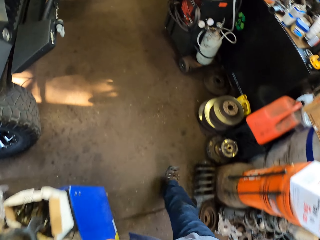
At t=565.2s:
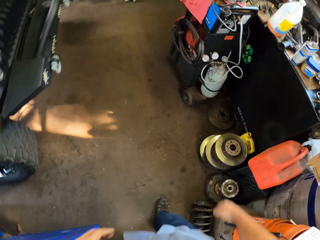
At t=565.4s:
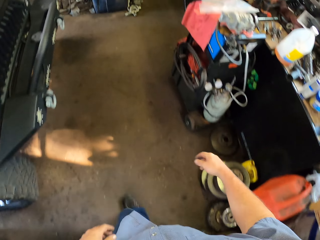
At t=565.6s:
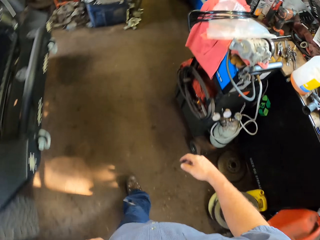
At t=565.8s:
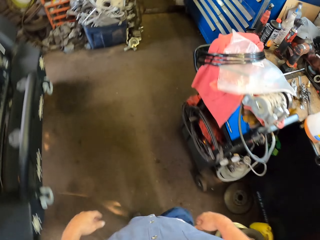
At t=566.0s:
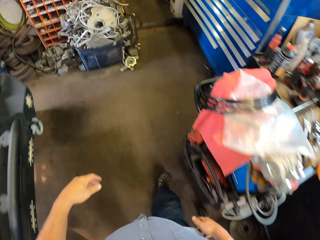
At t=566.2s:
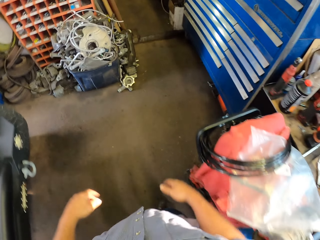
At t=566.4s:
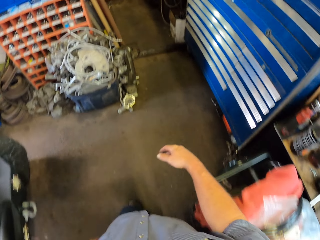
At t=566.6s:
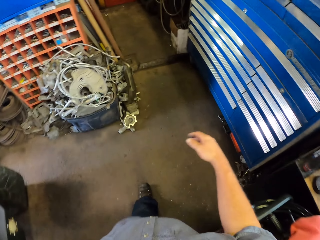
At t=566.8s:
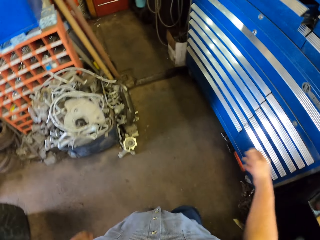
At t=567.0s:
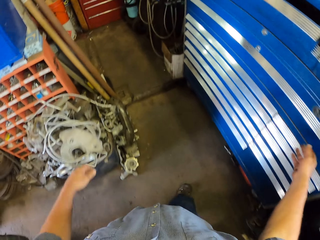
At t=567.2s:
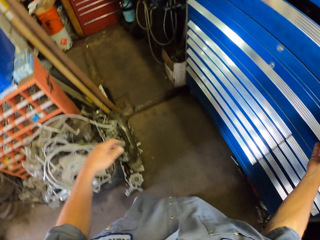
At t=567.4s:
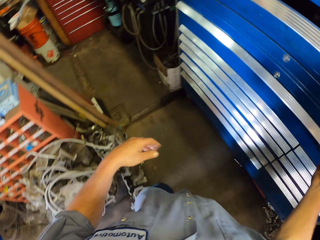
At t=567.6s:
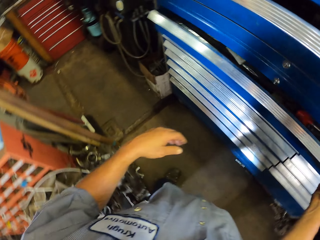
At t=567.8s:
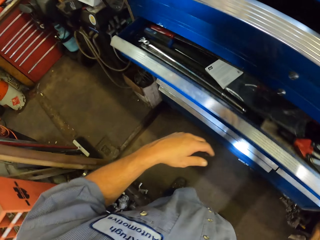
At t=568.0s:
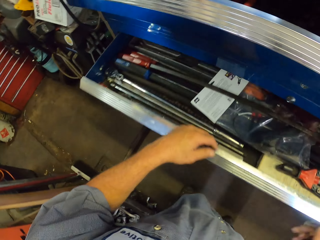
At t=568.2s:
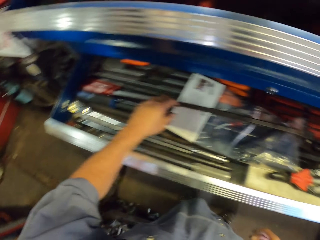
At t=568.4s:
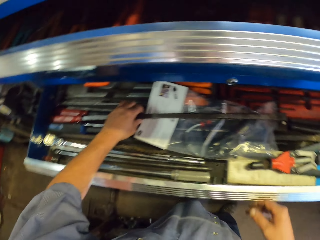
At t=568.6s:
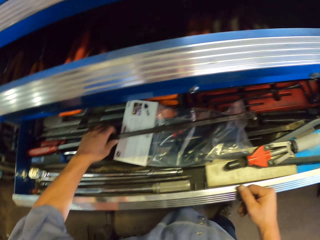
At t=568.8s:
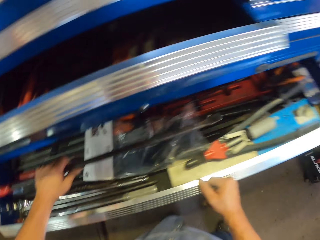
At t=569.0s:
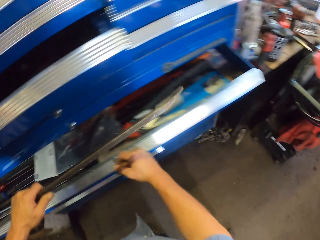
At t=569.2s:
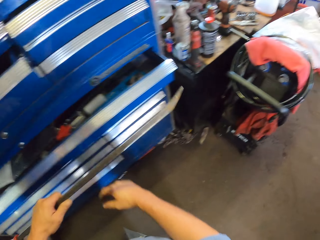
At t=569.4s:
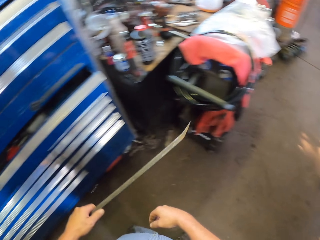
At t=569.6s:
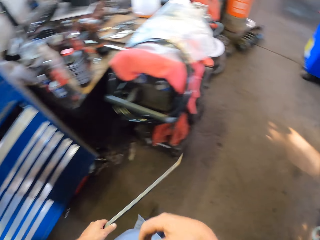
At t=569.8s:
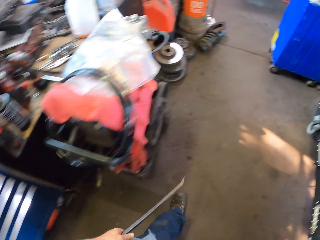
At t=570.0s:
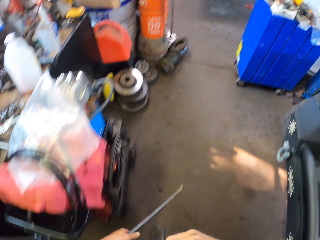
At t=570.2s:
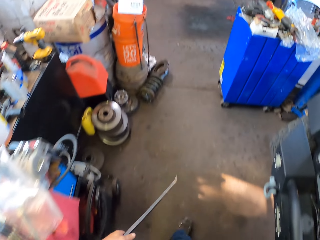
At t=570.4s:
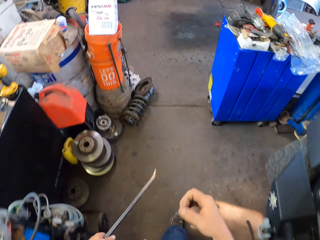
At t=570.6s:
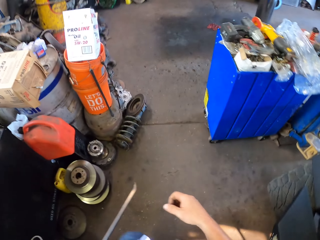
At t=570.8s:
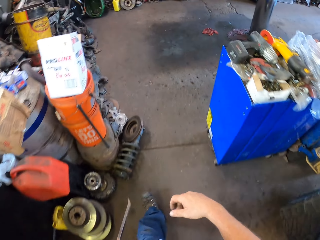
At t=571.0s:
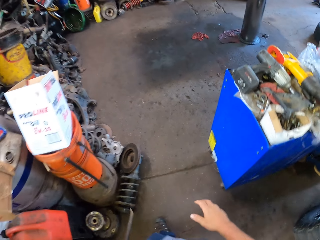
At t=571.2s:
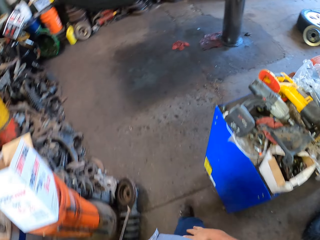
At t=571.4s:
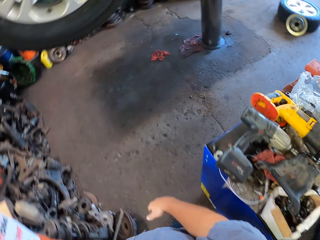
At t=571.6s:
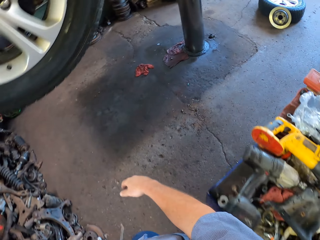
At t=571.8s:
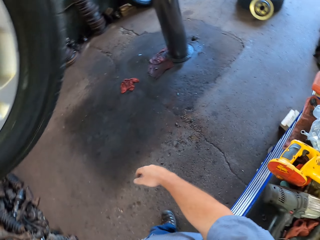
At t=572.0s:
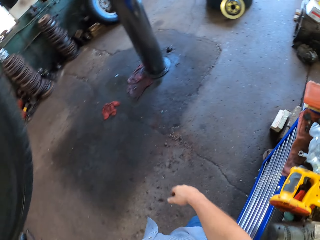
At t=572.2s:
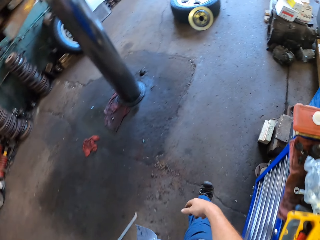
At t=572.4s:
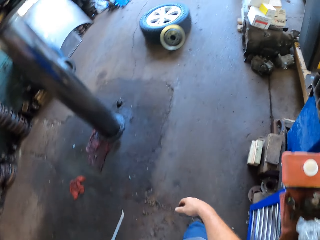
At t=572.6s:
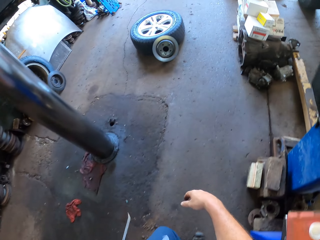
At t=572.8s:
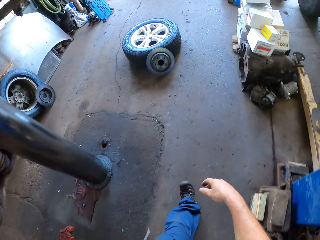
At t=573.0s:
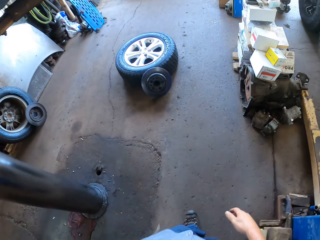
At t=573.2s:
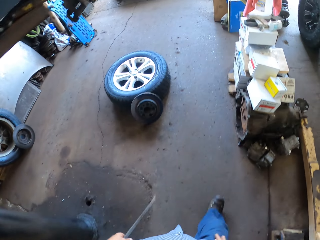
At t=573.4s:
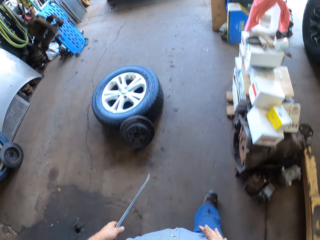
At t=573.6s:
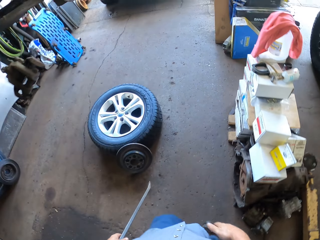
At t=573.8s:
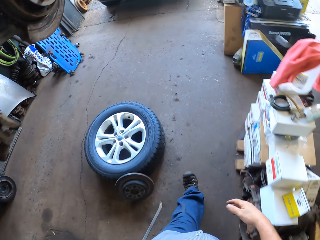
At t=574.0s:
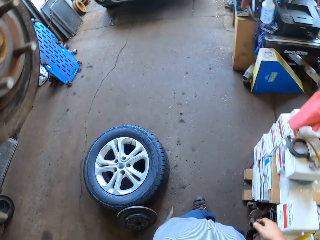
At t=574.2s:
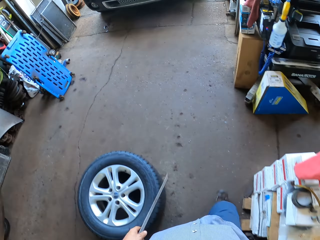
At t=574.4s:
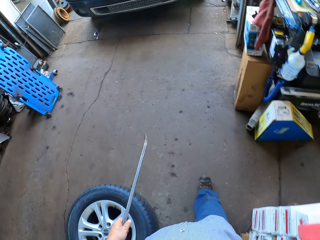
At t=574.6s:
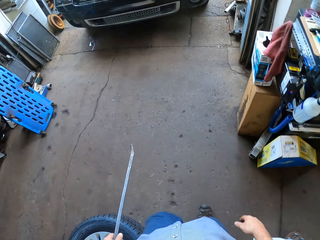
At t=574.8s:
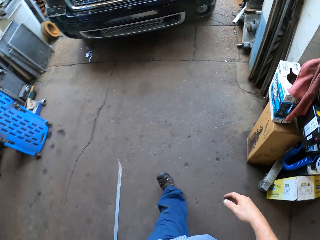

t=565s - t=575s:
The camera wearer opens a cabinet tool box. They pick up a car crowbar, close the cabinet tool box. They walk in the room.

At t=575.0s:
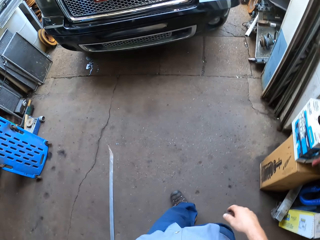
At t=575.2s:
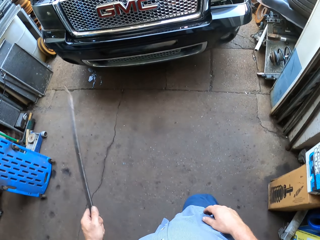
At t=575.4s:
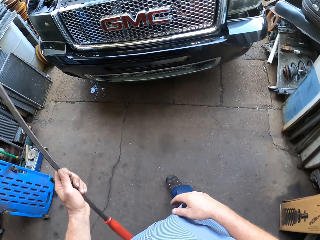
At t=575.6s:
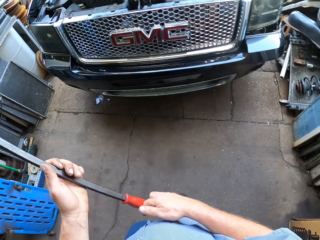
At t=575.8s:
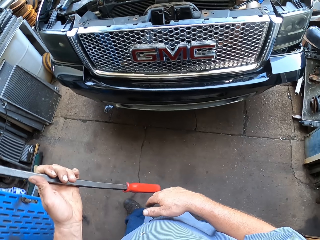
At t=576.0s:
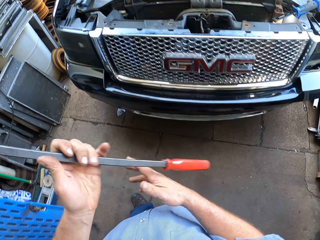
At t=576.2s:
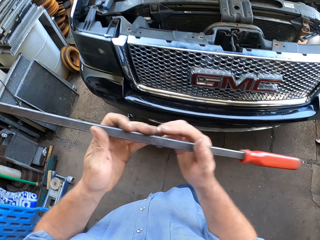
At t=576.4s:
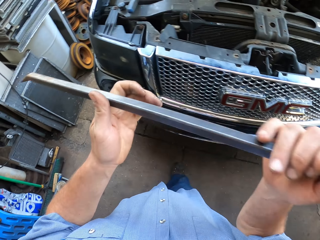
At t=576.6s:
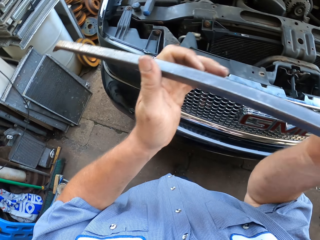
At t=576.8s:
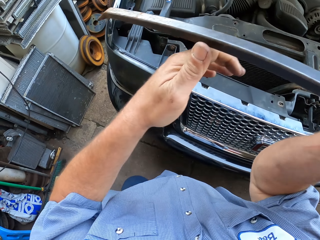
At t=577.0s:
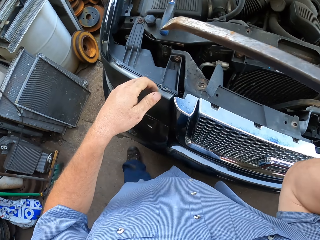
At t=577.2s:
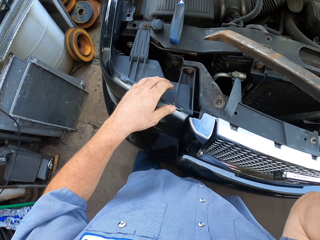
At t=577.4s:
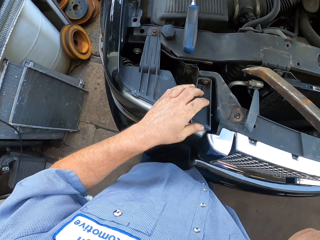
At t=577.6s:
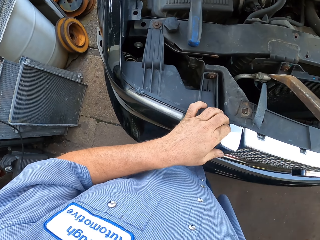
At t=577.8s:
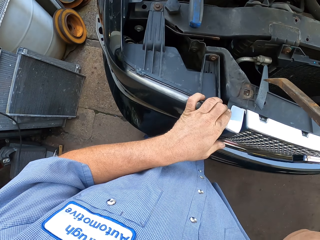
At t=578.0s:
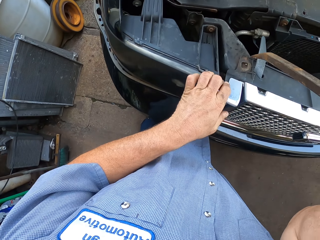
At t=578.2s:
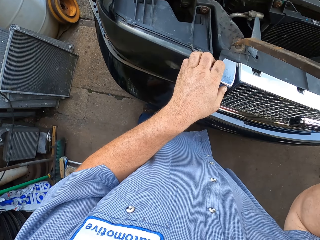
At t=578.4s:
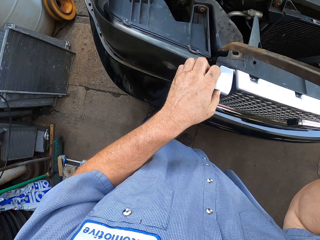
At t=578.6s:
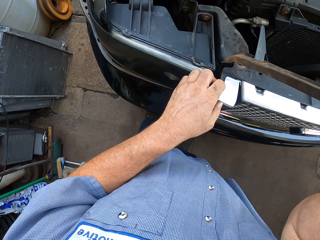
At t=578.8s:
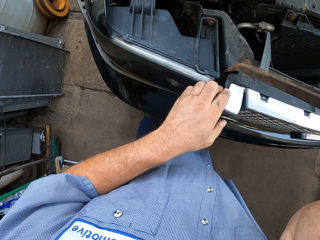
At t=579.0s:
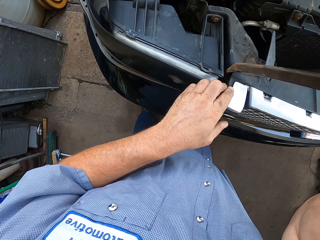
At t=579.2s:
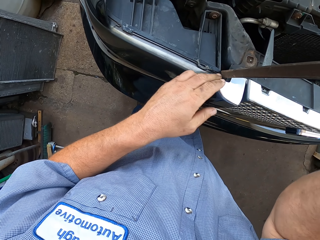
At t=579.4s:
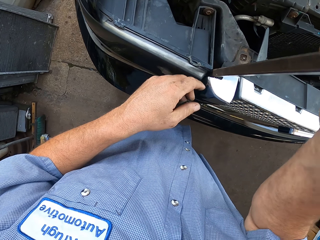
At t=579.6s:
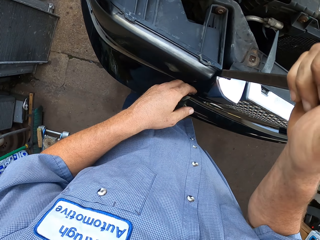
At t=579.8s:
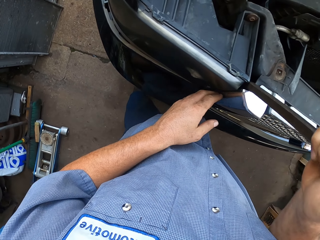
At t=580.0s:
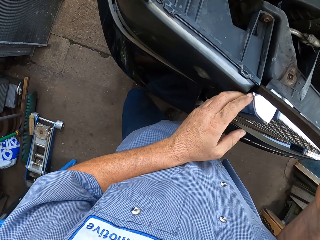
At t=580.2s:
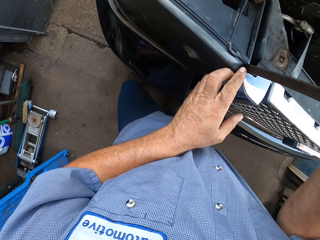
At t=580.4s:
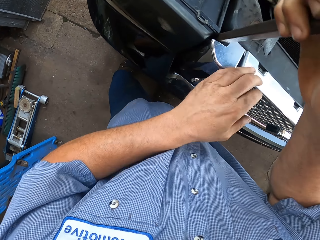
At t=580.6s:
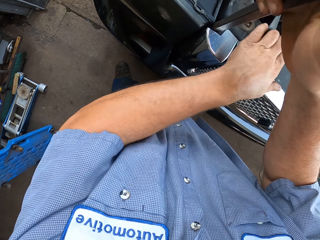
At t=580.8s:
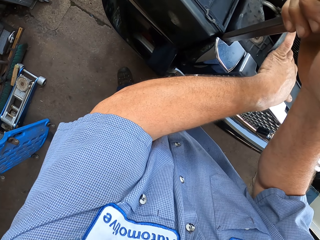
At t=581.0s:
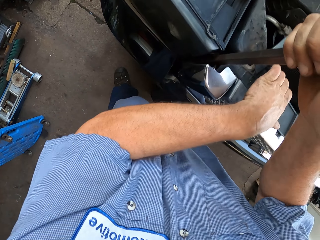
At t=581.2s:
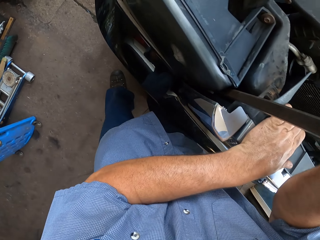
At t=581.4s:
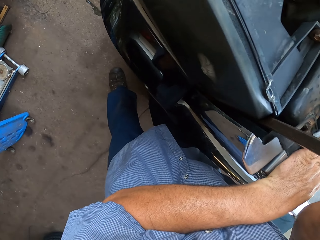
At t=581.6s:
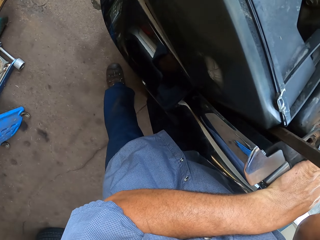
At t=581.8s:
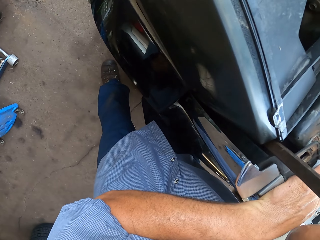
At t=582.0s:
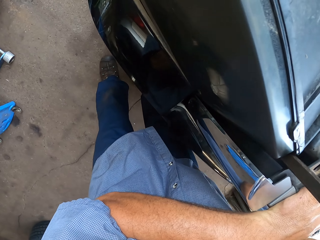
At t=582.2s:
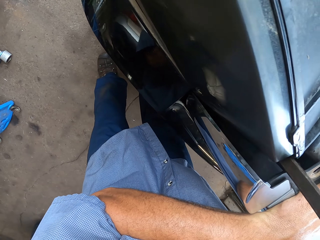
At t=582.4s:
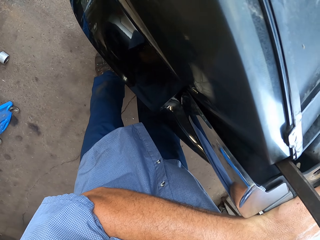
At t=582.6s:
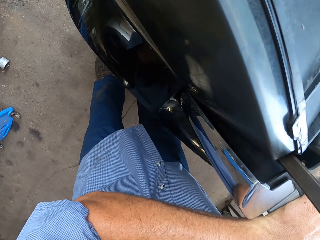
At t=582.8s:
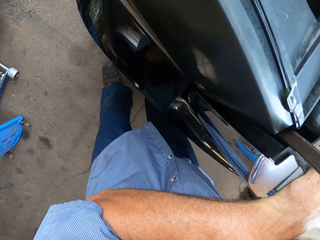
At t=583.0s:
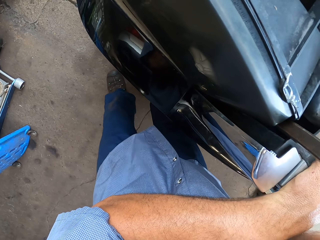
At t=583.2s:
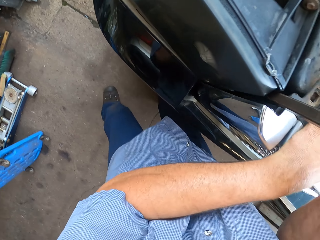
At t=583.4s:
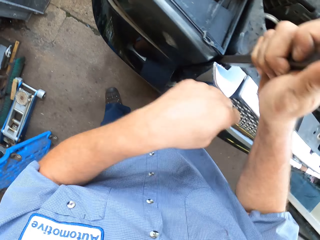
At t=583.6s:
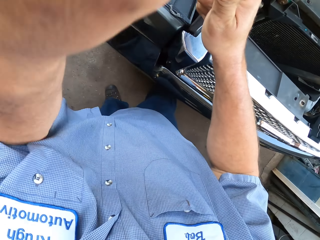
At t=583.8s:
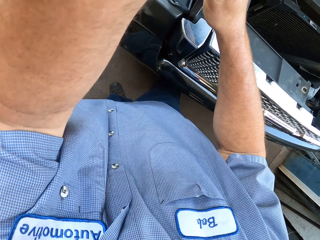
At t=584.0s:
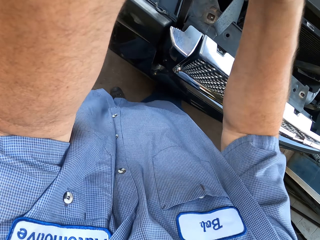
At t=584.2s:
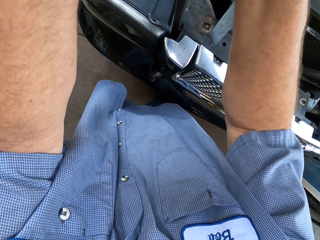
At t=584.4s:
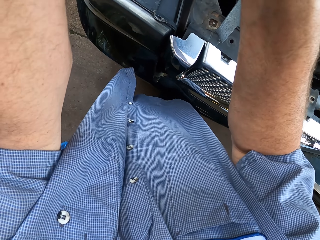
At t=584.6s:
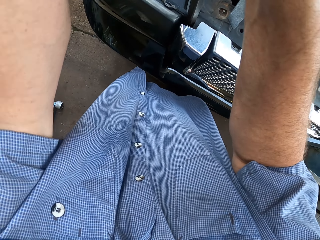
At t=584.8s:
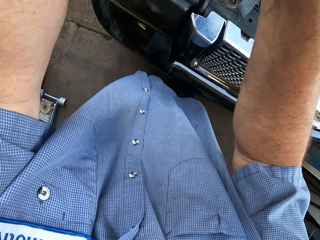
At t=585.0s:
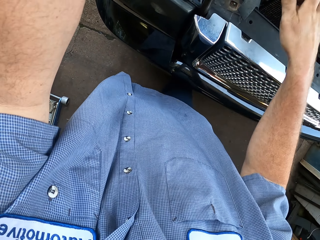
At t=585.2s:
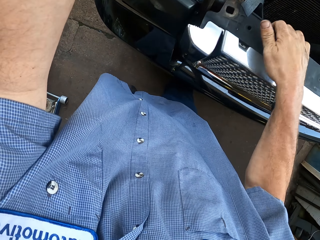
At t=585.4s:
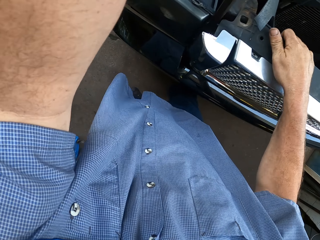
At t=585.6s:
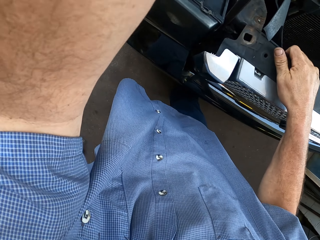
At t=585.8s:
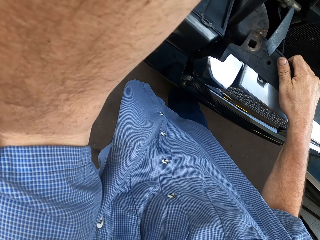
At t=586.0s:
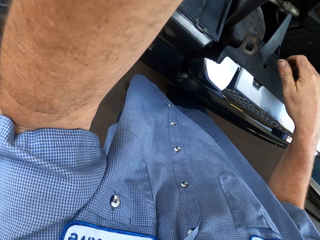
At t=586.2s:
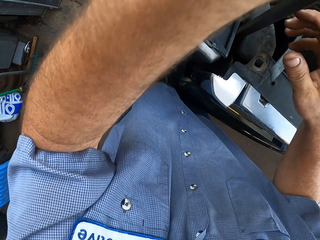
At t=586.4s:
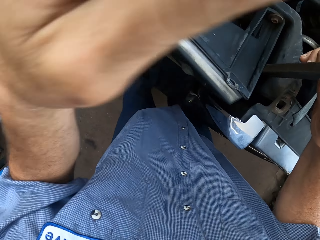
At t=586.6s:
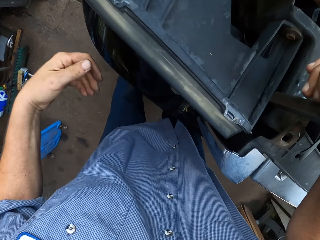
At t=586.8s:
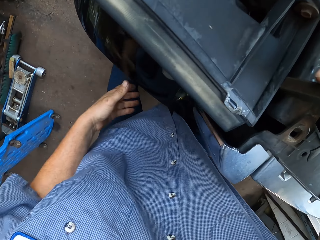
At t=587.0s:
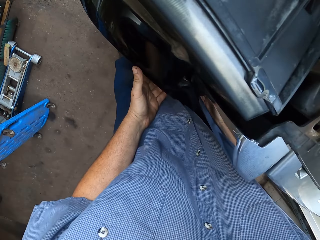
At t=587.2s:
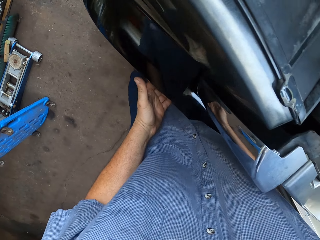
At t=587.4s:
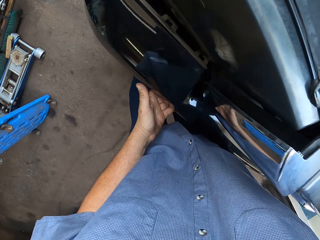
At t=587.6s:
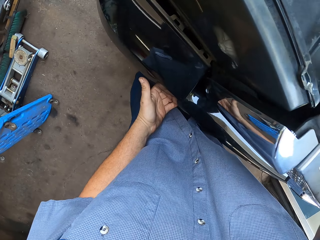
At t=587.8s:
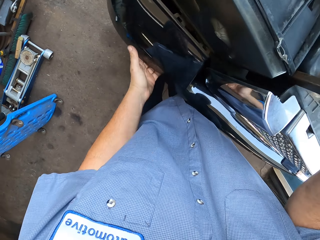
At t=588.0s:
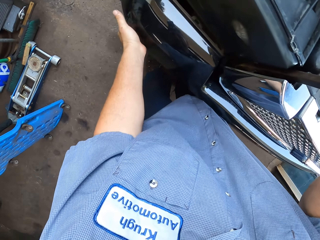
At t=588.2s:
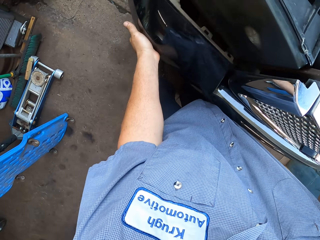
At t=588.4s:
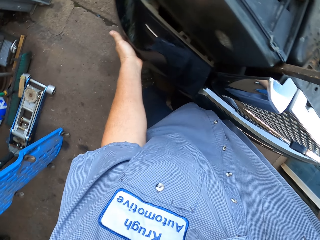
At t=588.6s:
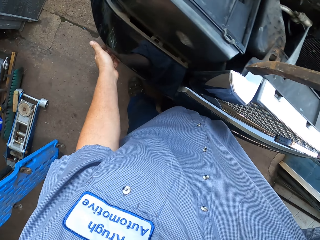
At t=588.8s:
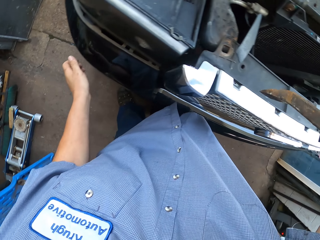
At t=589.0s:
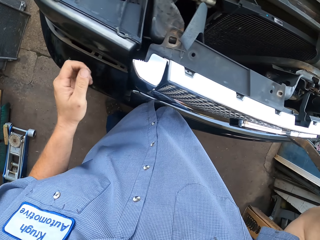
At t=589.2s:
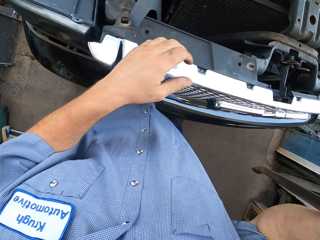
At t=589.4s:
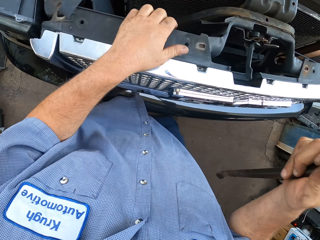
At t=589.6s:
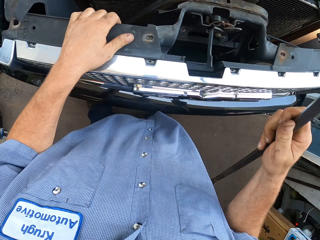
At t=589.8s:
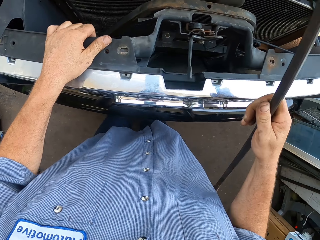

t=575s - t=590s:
The camera wearer holds a car crowbar with the right hand. They put a metal inside the bumper. They pull polymeric nanocomposite with the car crowbar. They hold the car crowbar with both hands. They pull the polymeric nanocomposite with the right hand. They pull the polymeric nanocomposite with the left hand.
